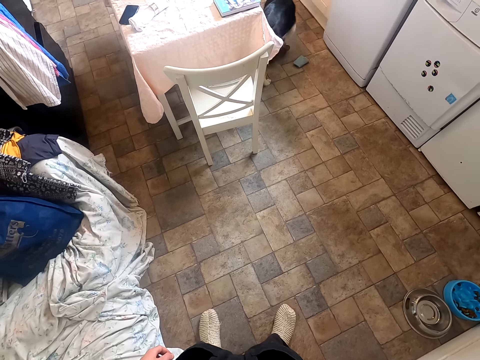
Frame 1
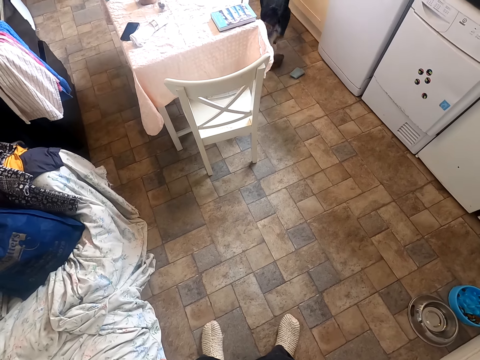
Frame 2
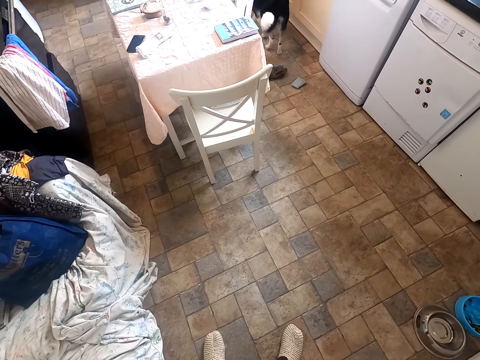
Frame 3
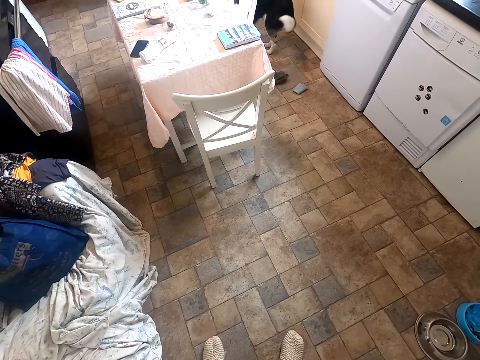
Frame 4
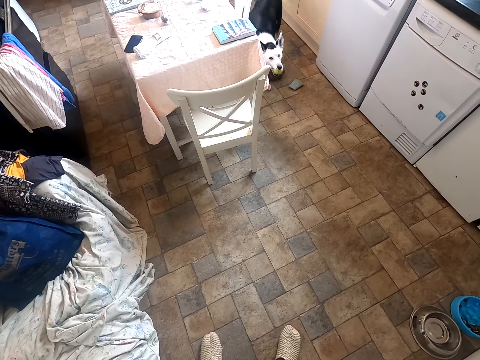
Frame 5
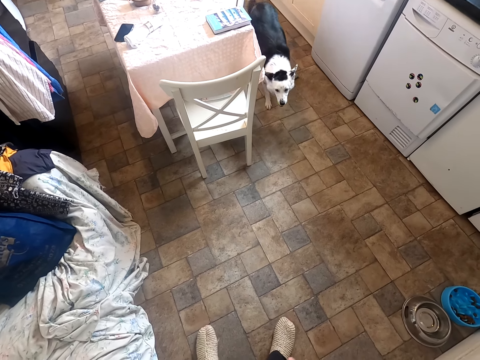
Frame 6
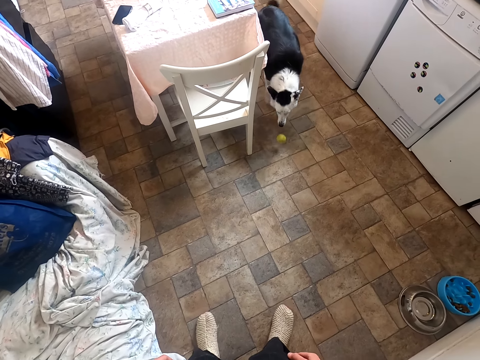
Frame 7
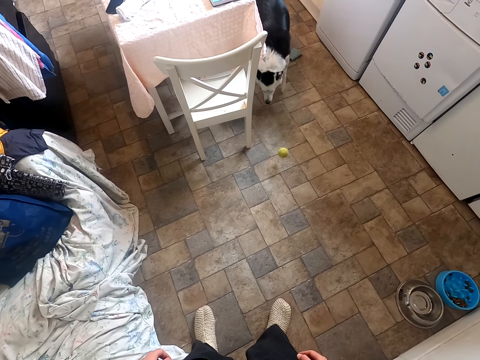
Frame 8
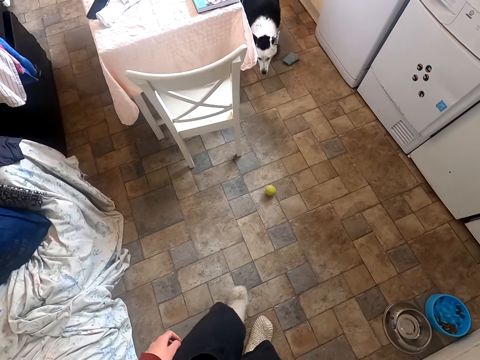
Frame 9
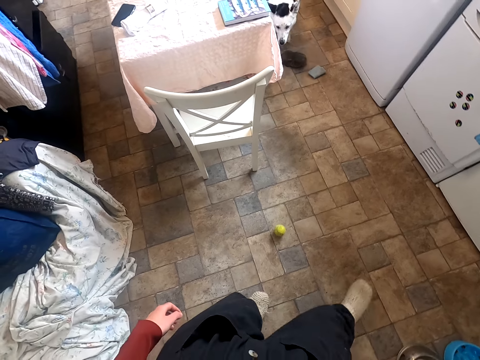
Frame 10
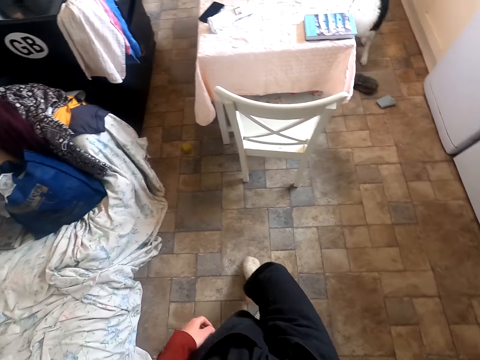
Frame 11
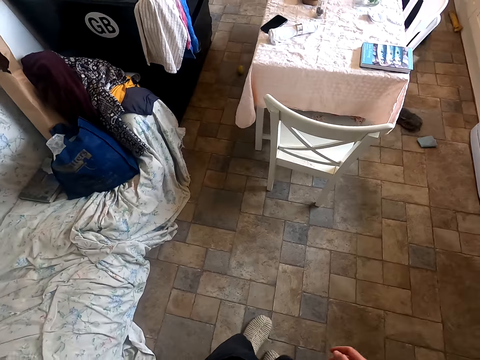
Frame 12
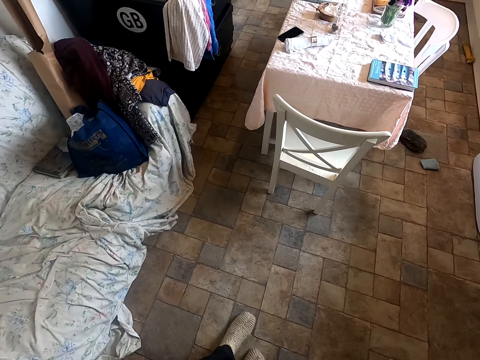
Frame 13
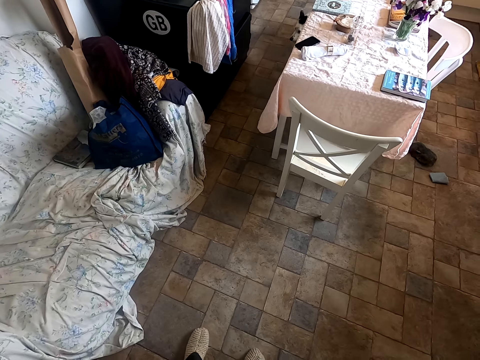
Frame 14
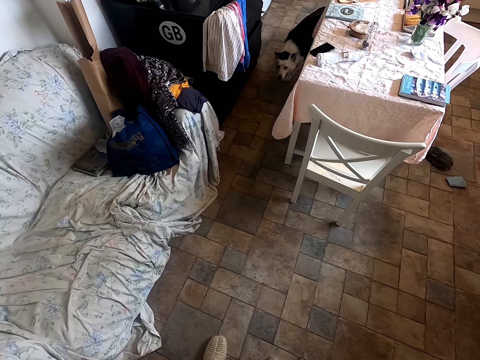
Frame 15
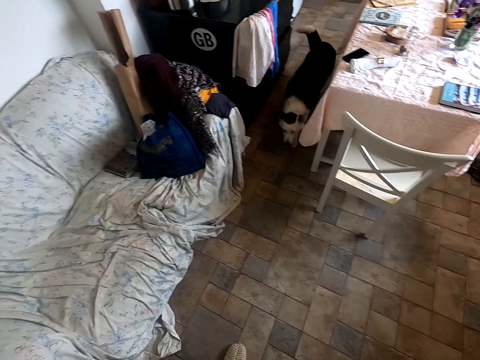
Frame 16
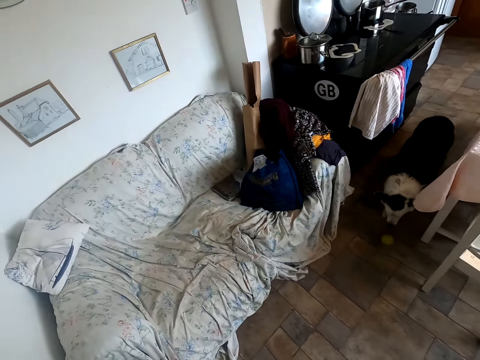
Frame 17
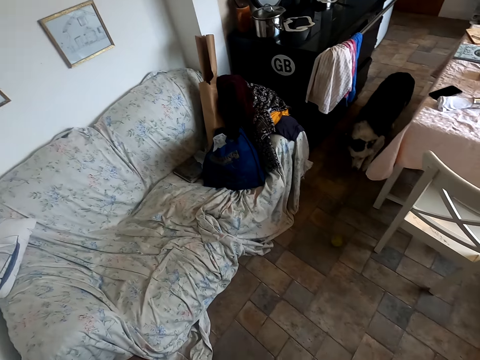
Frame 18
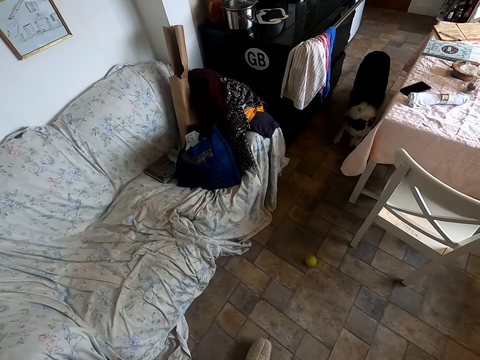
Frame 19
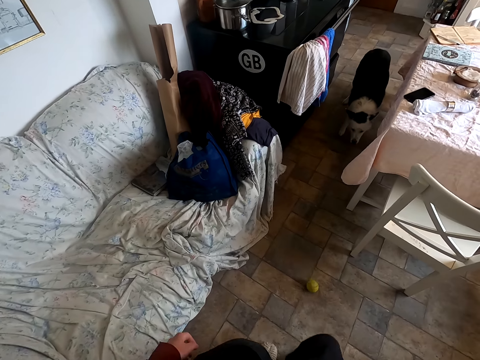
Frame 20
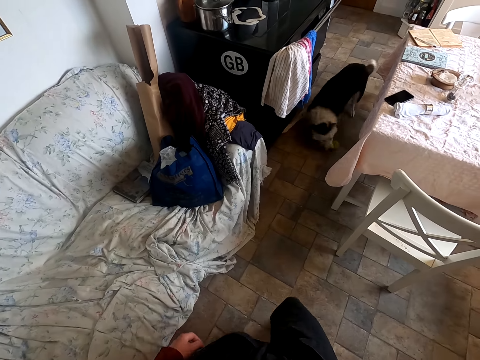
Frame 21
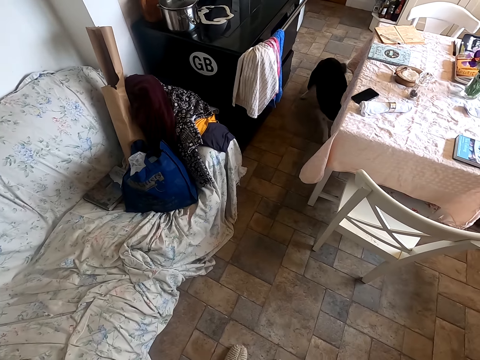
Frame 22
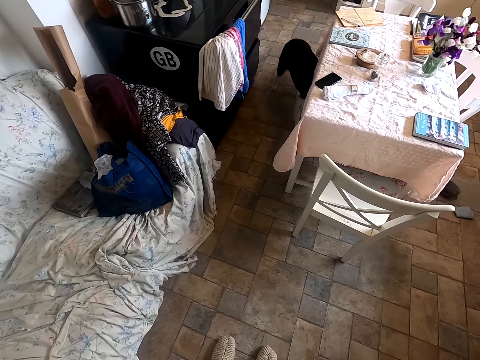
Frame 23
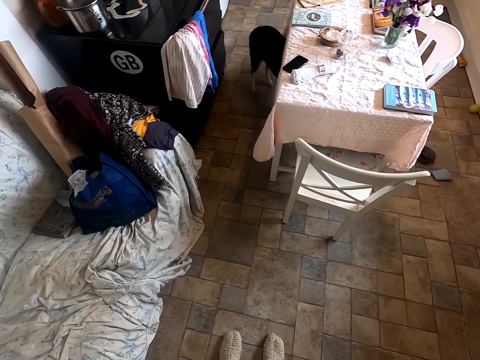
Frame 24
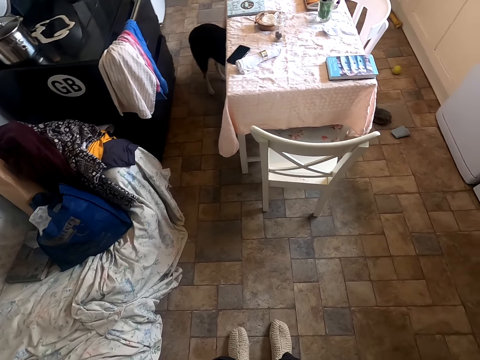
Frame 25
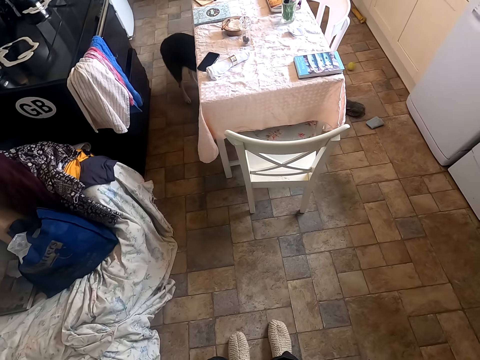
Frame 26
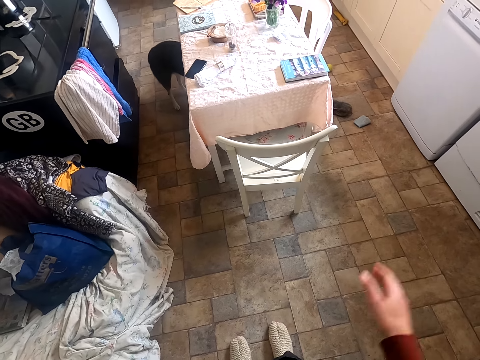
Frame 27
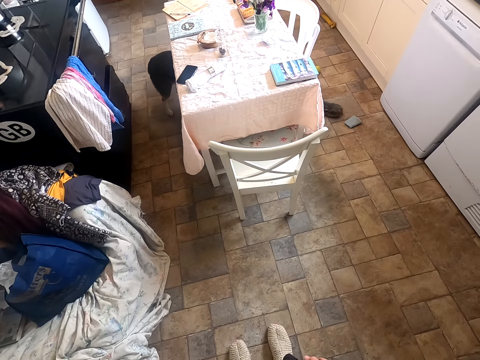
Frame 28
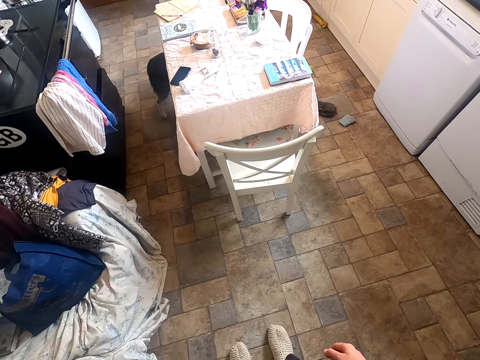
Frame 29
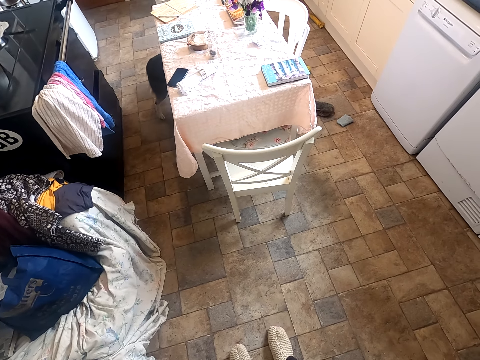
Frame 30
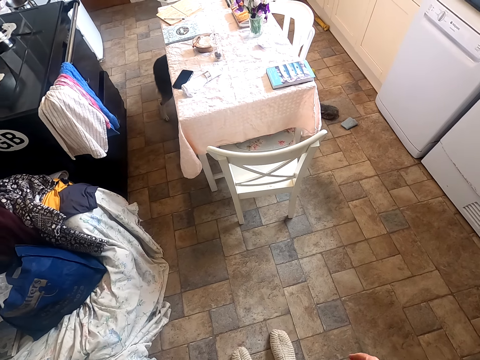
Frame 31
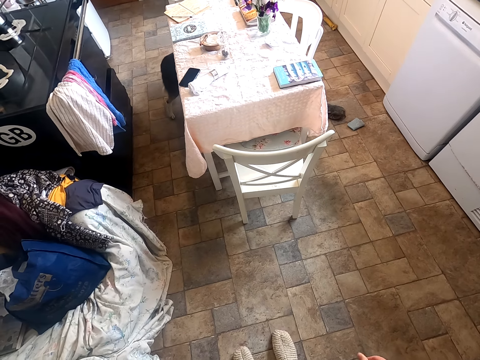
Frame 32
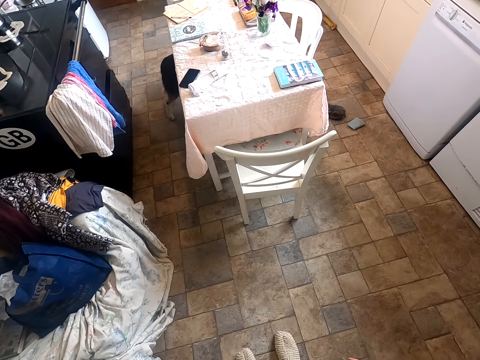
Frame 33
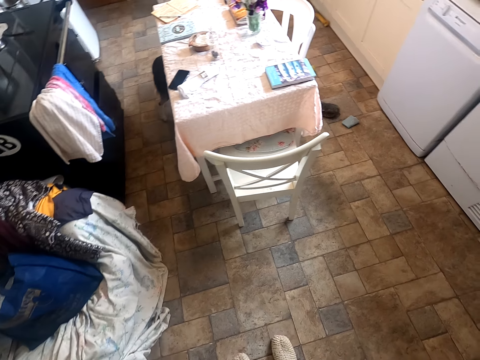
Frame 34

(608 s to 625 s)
The camera wearer stares at the dog. She kicks a tennis ball with her right leg. She stares at the dog. She kicks the tennis ball with her right leg. She stares at the dog. She moves her right hand in the room.

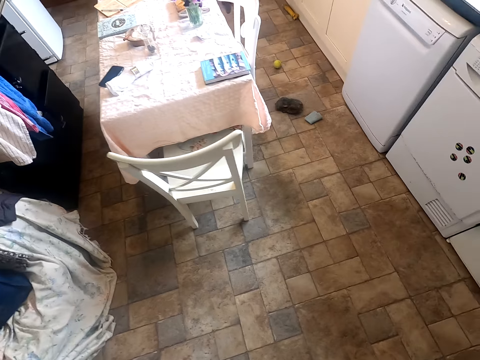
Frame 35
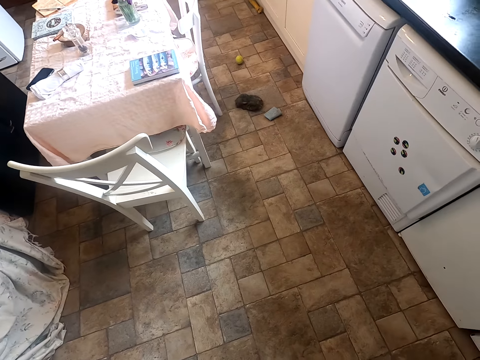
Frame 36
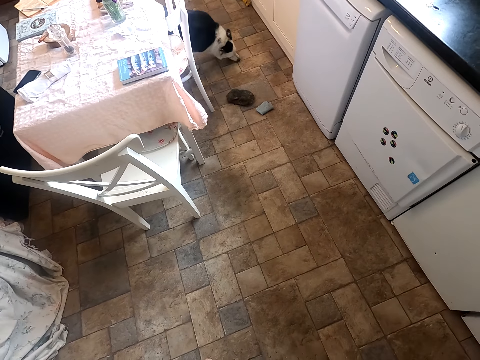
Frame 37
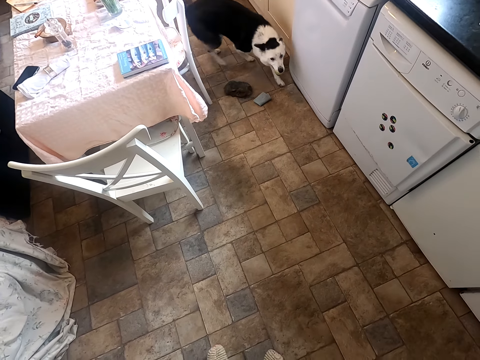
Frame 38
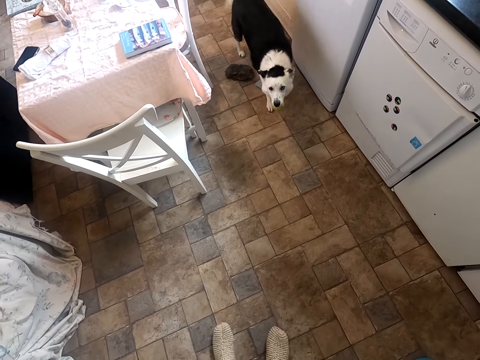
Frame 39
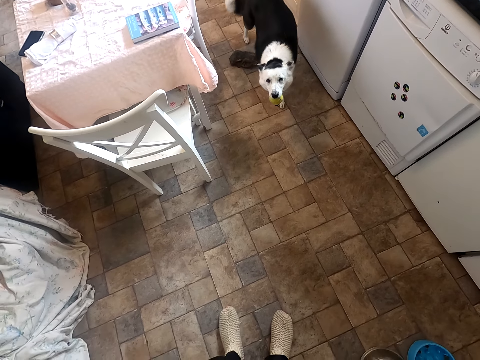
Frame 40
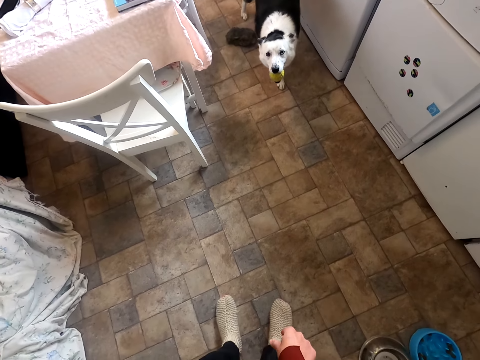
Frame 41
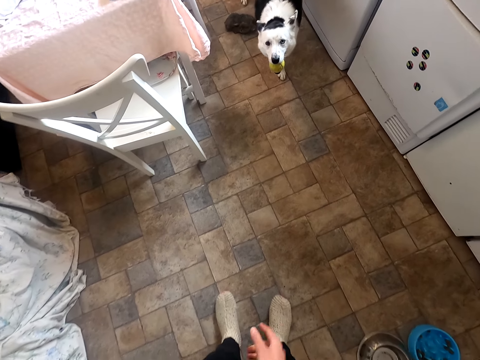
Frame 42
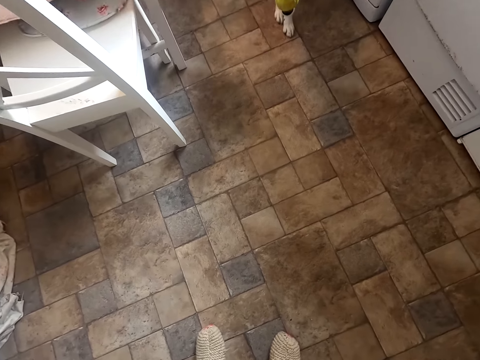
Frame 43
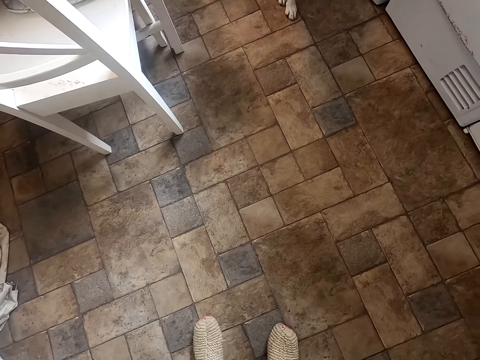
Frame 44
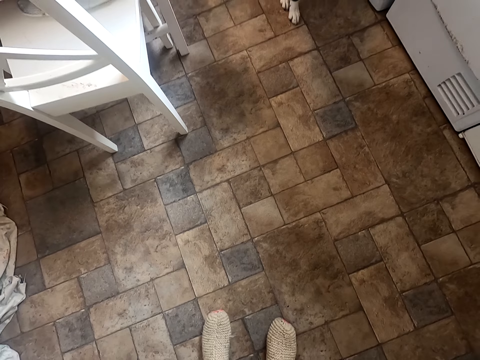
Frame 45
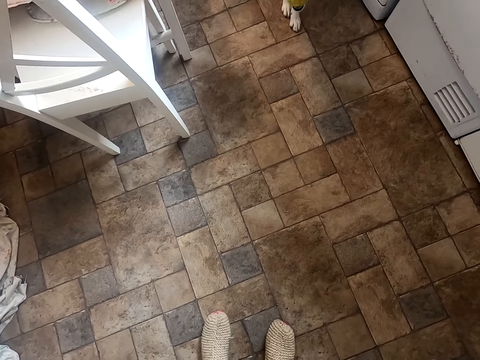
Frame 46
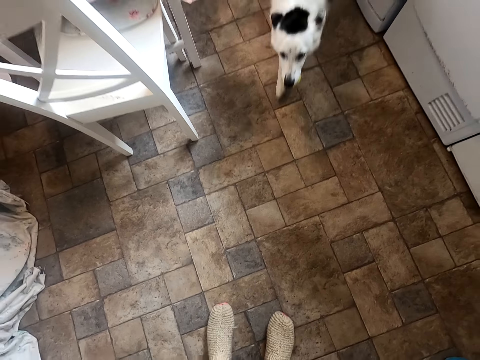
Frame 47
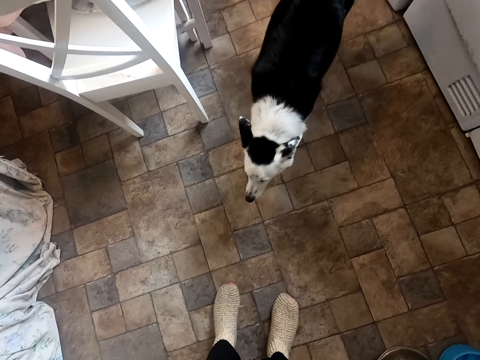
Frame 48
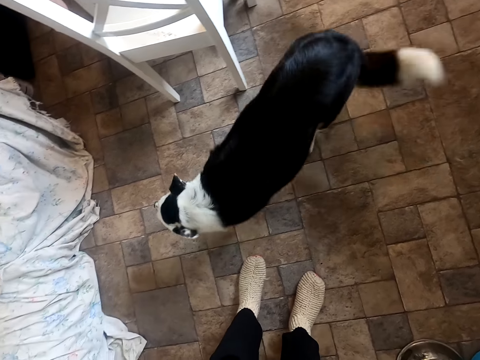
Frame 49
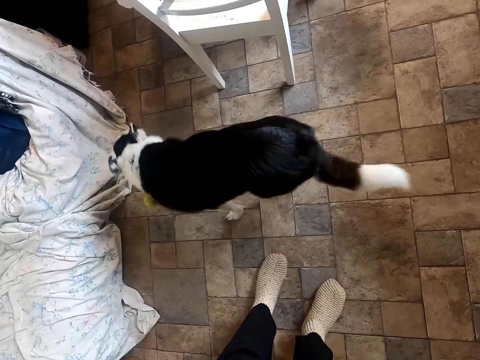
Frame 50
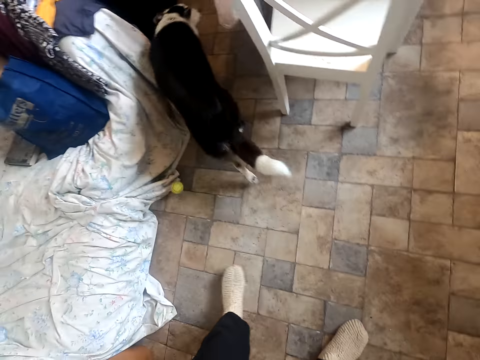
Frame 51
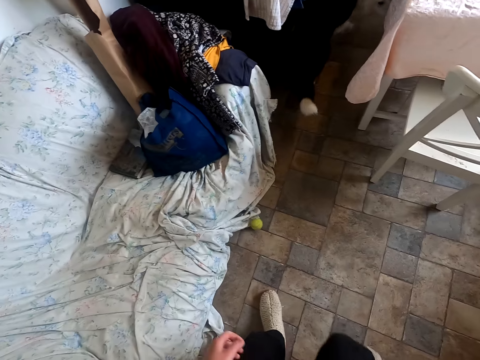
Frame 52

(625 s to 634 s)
The camera wearer stands in the room. She snaps her fingers in the room. She stands in the room.
